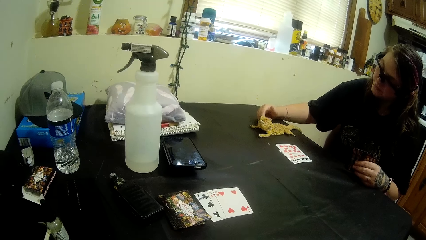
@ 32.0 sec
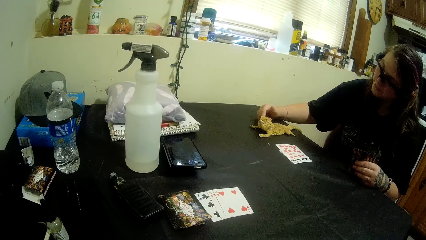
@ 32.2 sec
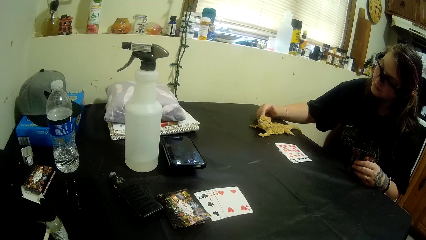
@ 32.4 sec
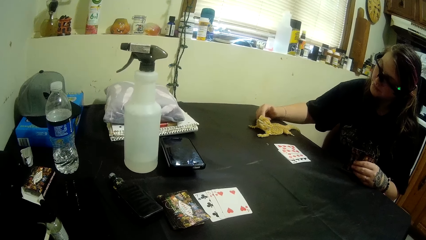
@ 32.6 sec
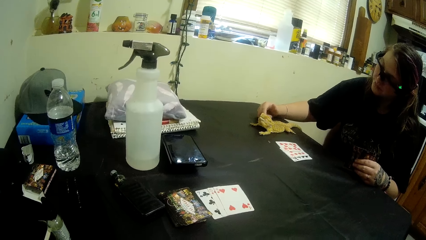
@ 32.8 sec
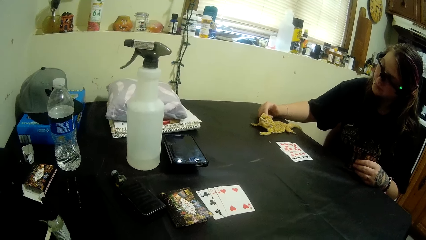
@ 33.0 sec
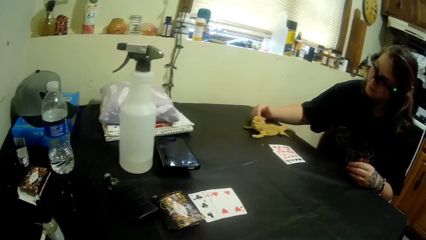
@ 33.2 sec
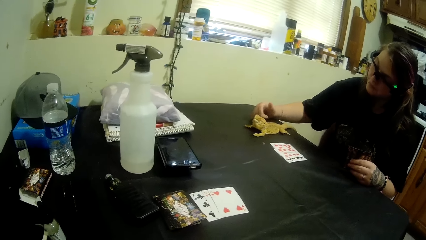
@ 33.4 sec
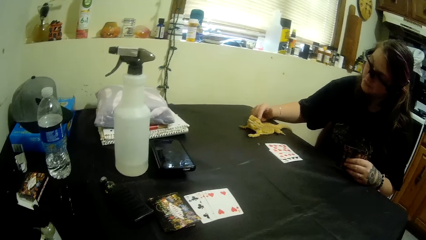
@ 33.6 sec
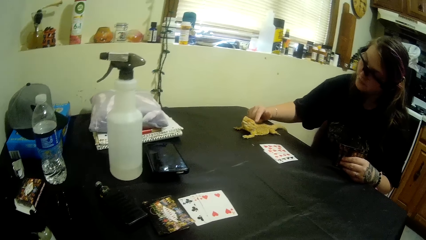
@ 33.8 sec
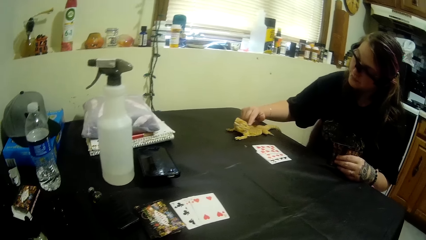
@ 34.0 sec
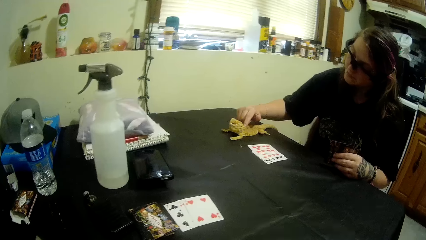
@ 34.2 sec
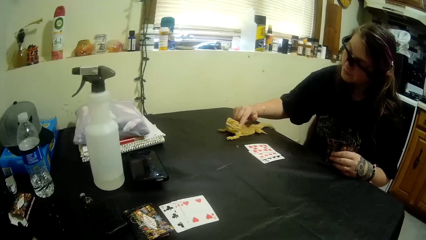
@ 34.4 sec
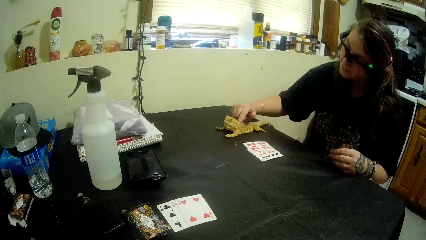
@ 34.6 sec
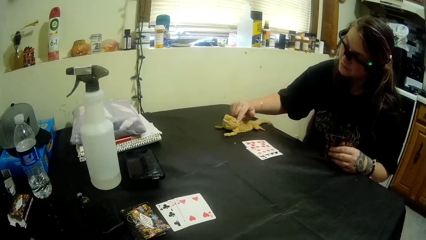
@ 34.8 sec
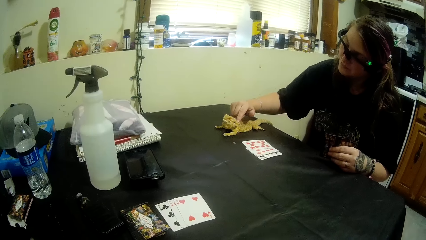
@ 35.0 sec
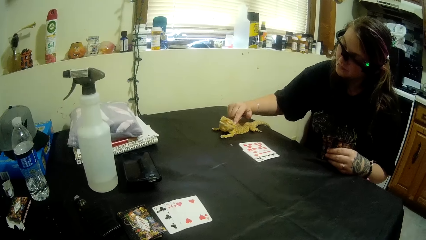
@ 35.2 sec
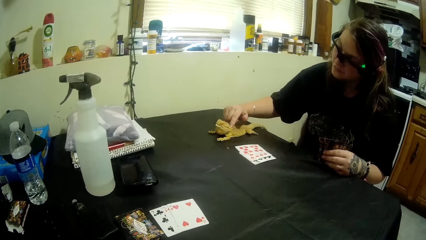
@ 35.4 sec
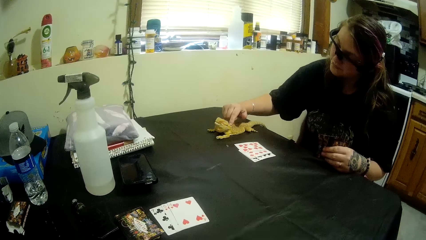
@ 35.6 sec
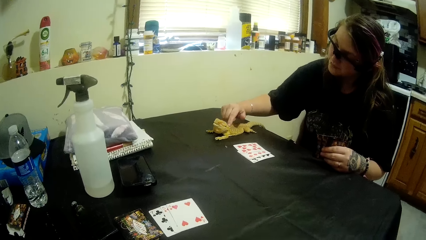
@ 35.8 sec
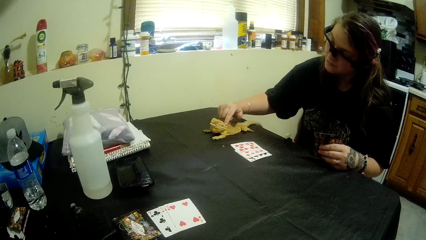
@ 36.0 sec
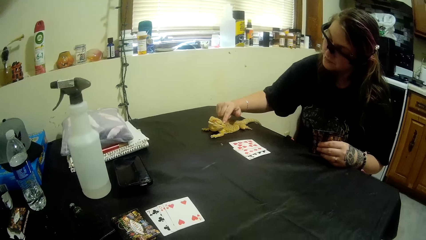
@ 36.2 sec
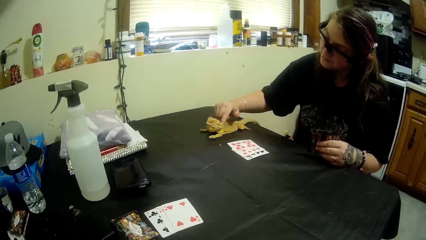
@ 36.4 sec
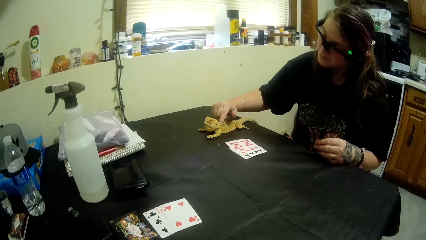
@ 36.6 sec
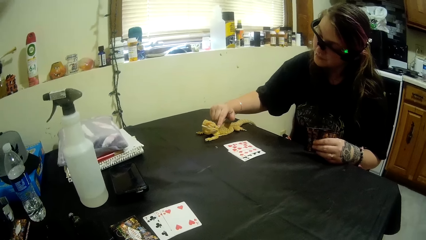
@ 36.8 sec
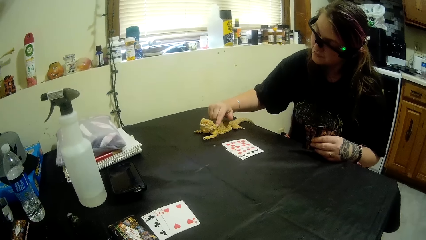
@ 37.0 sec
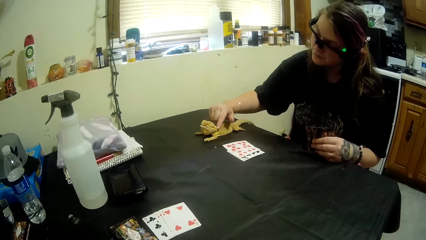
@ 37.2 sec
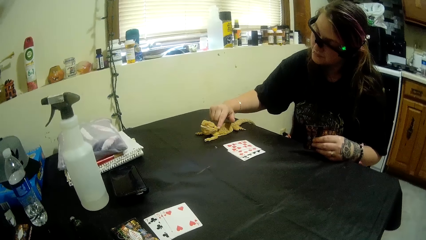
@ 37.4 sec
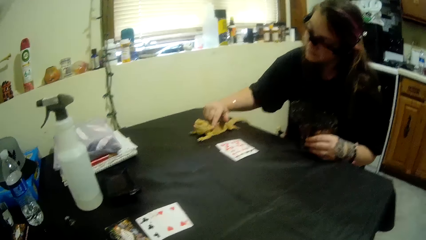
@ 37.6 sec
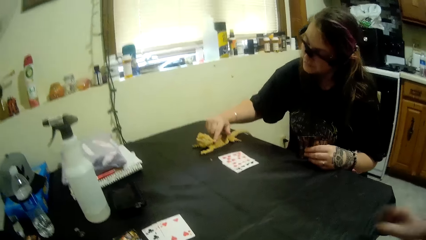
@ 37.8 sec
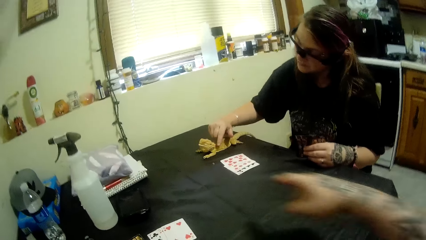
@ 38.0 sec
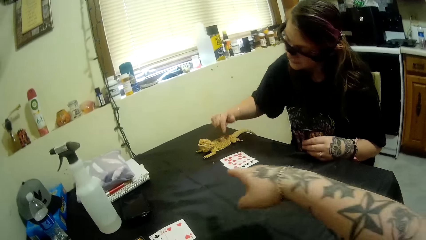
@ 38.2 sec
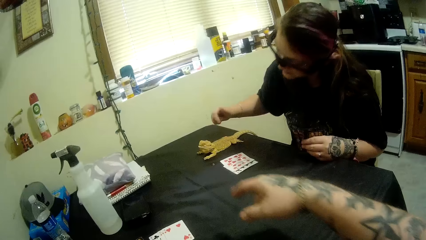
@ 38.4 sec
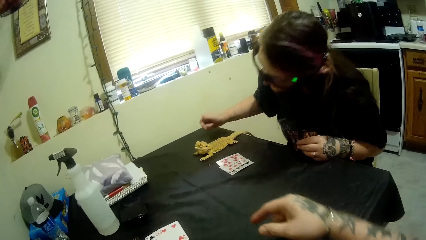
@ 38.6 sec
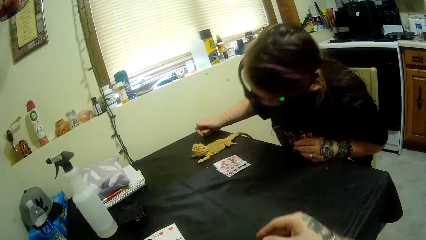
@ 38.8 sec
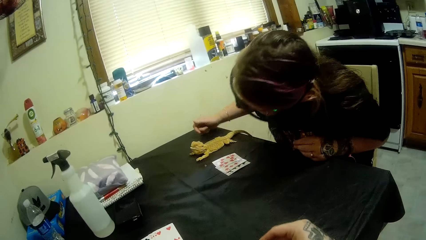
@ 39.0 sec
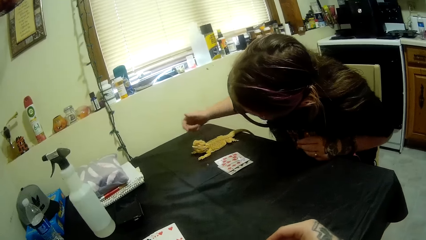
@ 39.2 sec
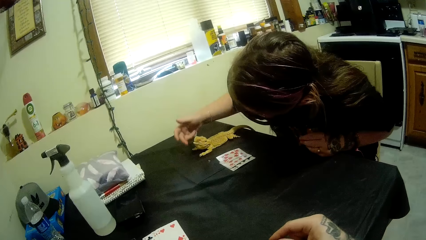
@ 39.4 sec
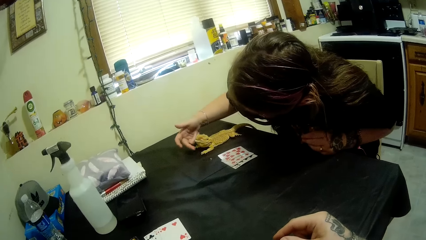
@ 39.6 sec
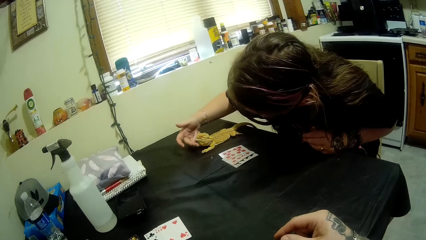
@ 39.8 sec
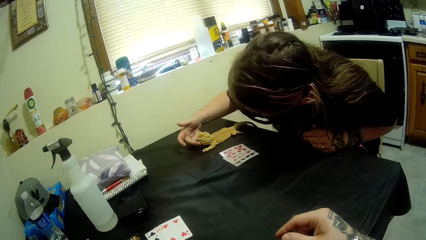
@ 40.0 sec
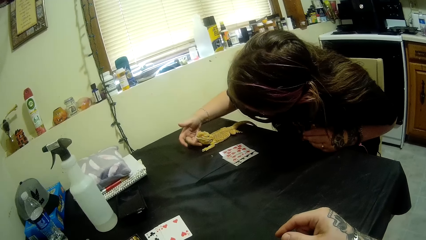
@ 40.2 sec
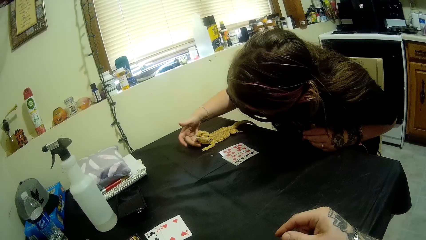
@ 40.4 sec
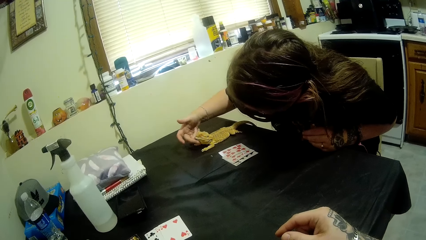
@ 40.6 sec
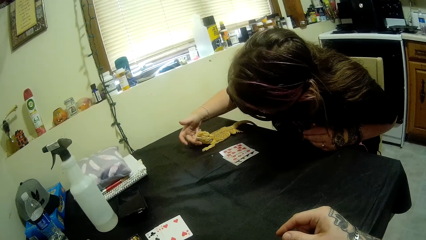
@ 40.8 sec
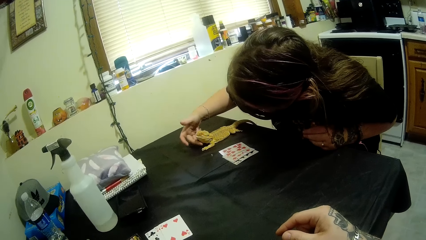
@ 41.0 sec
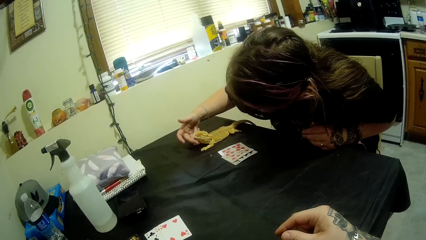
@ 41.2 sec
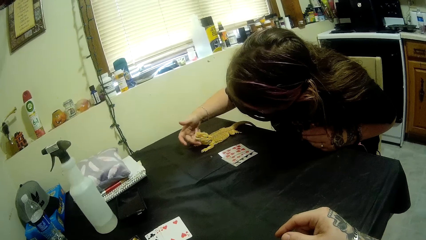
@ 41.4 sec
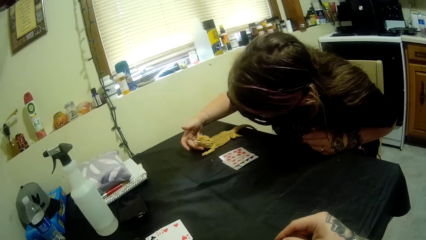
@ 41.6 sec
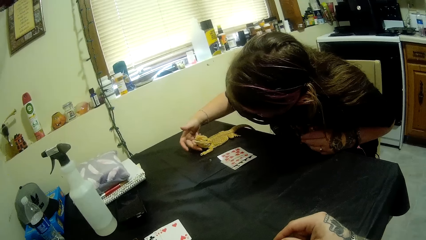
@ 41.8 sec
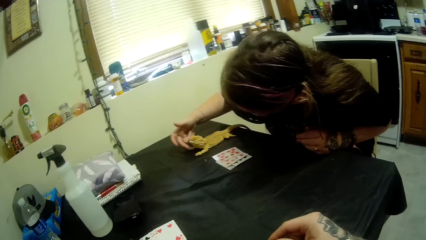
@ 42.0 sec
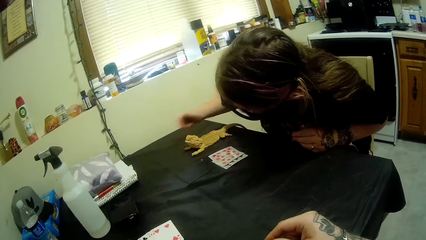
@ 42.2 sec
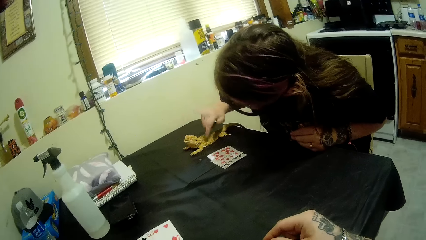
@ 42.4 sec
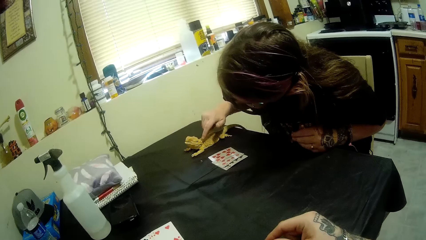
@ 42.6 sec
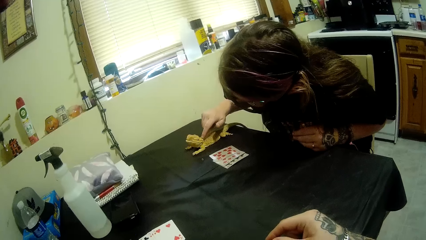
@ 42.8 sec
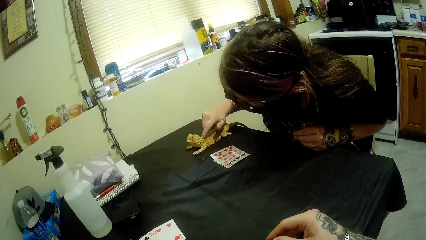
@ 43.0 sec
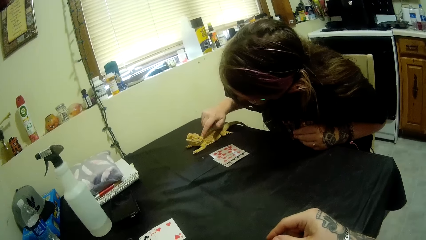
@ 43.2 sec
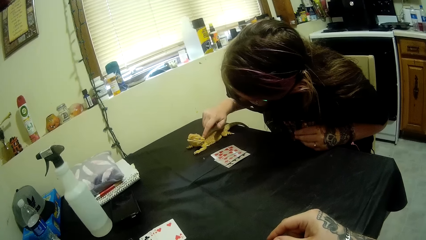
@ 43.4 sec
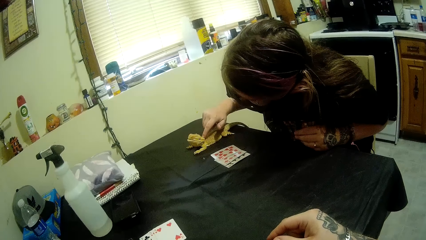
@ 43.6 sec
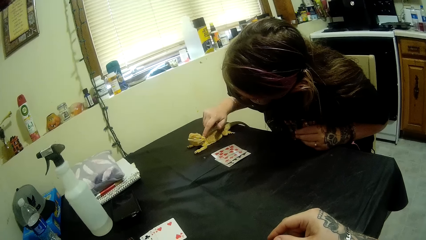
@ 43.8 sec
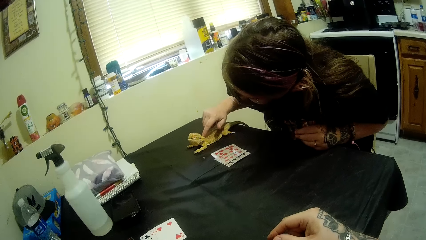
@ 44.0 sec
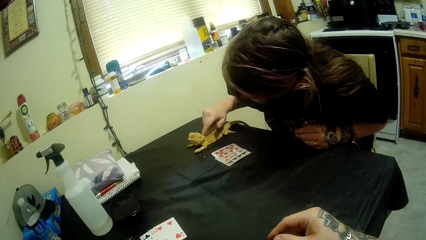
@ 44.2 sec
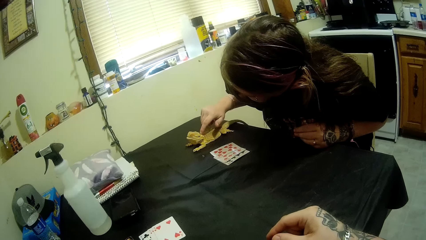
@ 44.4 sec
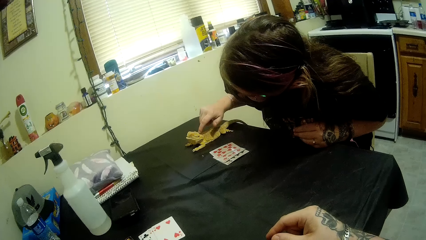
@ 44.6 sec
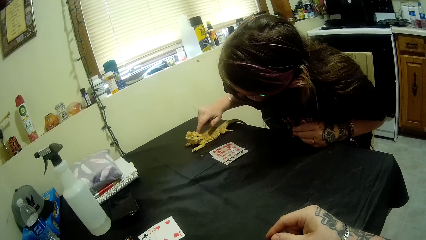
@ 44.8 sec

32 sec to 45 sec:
The camera wearer points at a bearded dragon. A woman leans forward looking at the bearded dragon. The camera wearer moves the hand. The woman touches the bearded dragon.

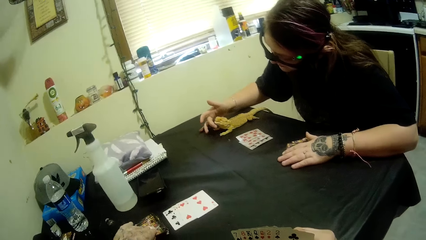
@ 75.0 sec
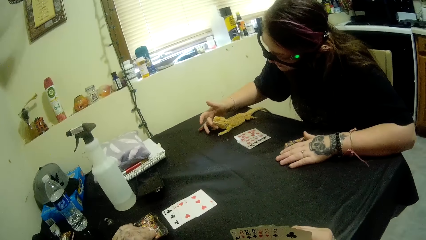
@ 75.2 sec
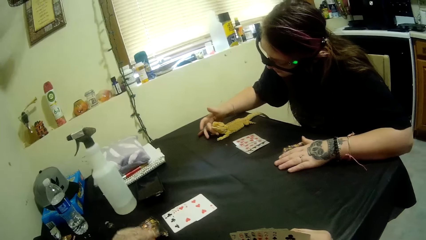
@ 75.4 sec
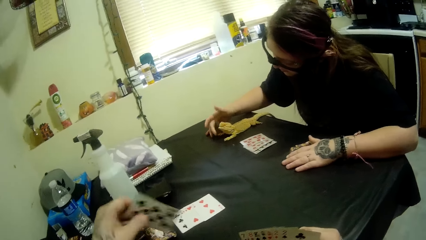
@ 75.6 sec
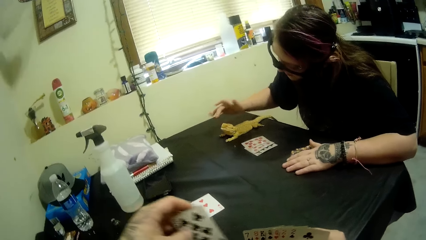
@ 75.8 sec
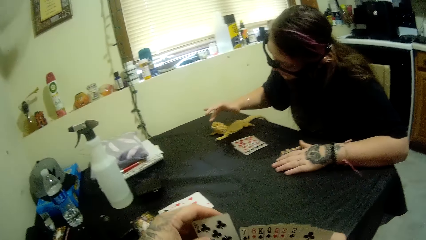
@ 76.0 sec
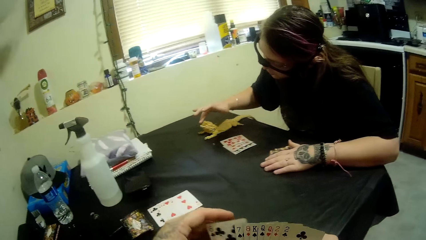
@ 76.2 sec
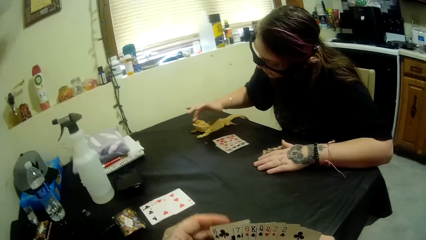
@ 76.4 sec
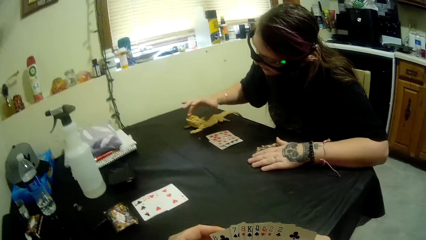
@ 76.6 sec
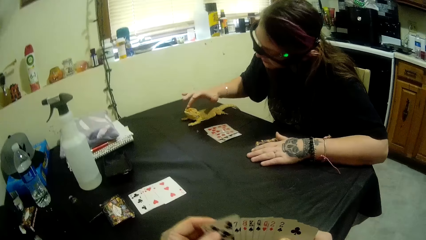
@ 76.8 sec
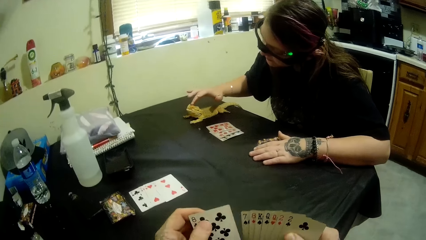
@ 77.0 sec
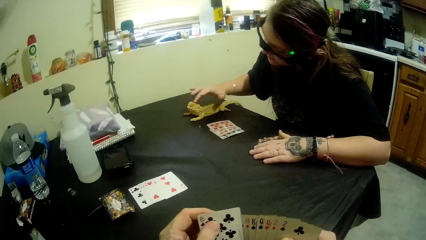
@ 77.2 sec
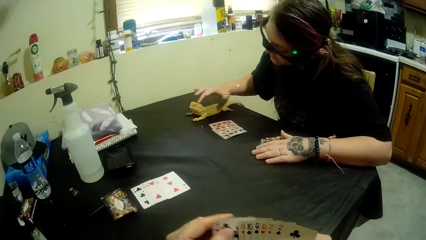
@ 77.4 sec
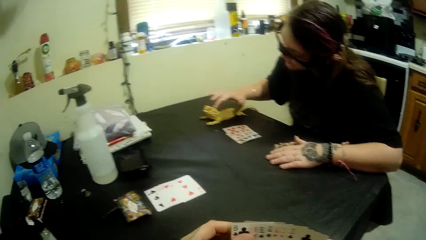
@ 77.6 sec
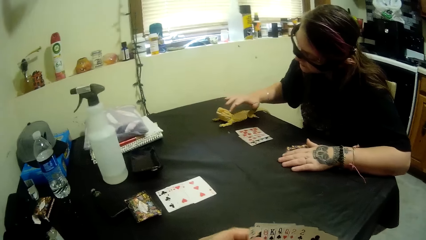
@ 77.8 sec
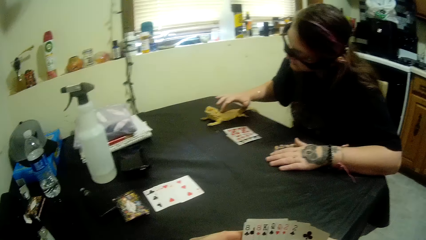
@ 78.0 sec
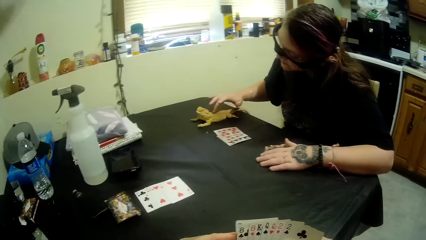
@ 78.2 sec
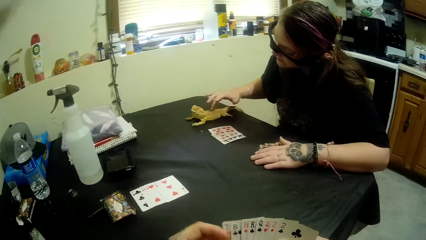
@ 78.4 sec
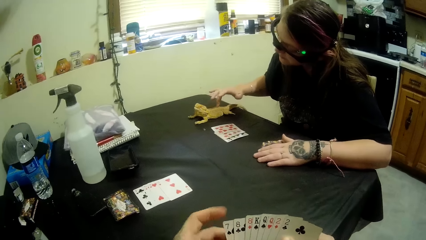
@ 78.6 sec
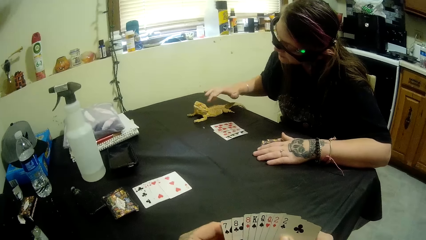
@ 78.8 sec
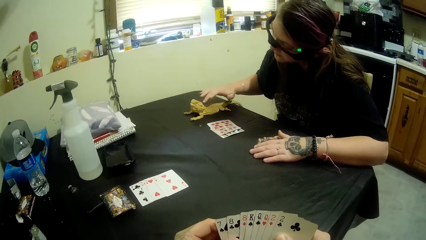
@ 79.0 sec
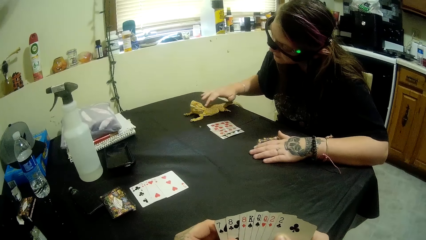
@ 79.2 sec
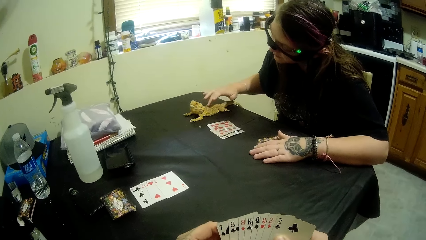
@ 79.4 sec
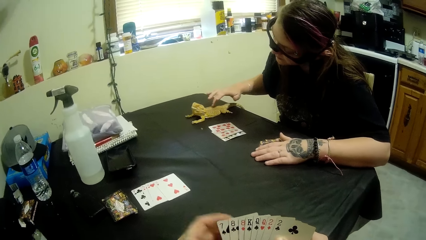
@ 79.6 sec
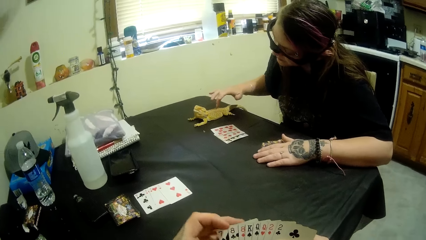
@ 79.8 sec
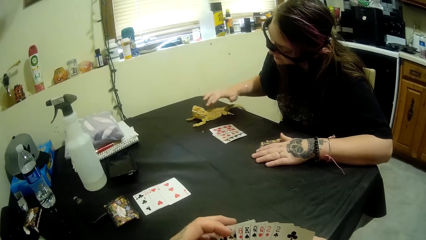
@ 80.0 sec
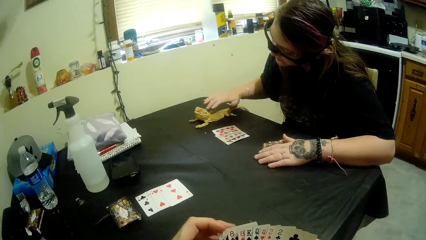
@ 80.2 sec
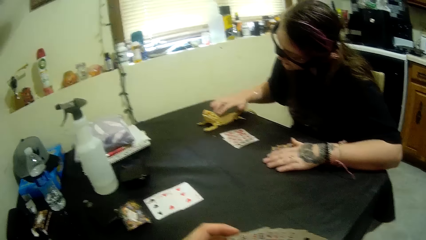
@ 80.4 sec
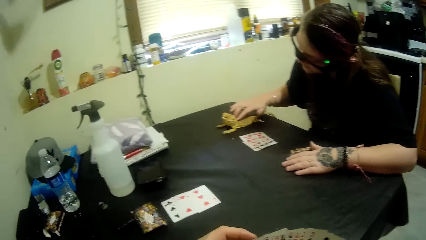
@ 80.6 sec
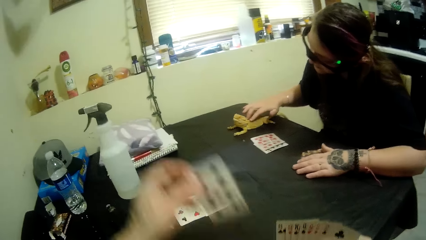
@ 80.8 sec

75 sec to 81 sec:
The camera wearer picks up the card. He puts the card in the pack of cards in his hand. A person touches the statue.
